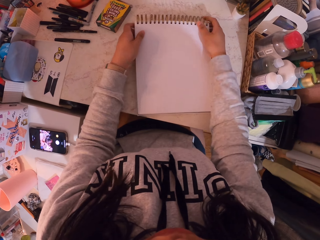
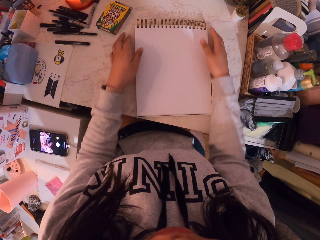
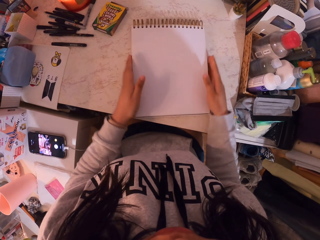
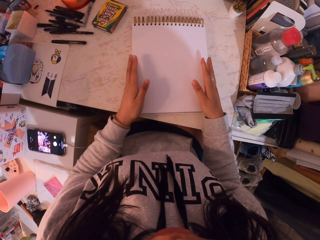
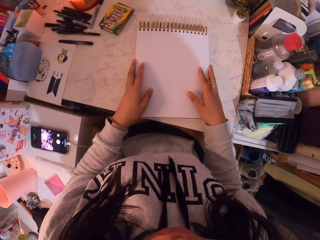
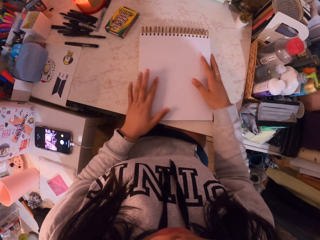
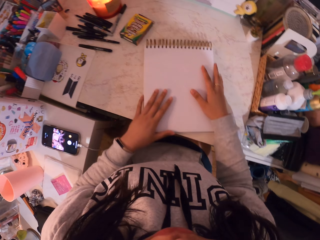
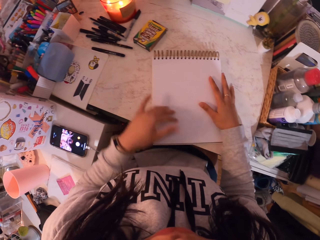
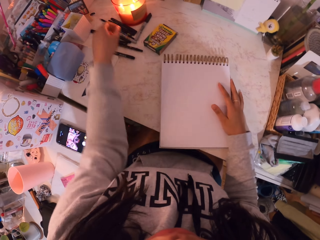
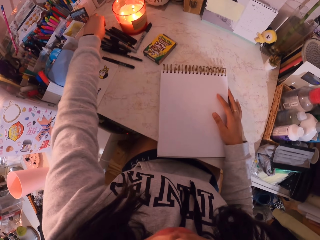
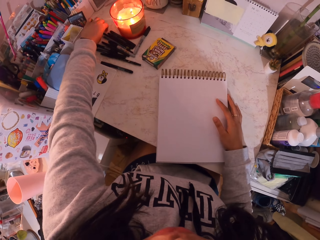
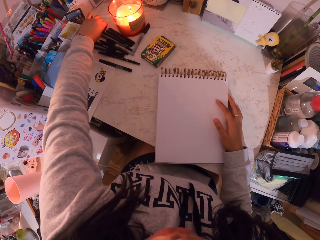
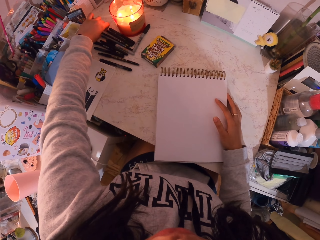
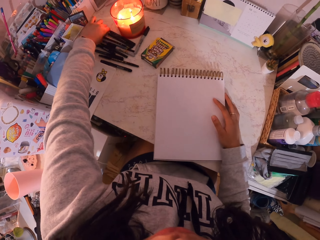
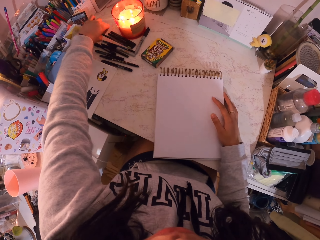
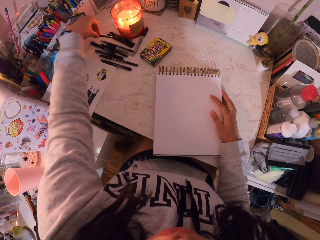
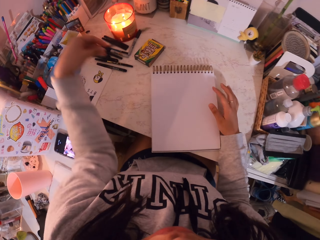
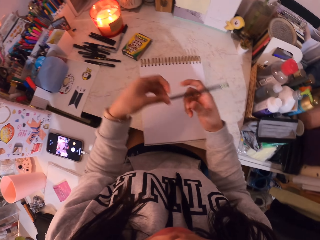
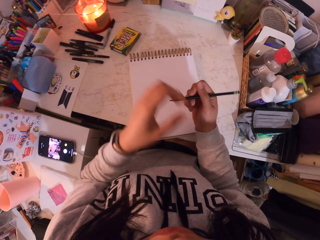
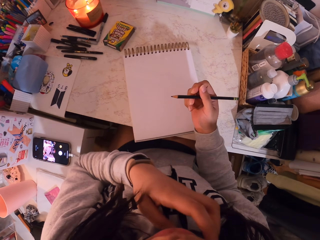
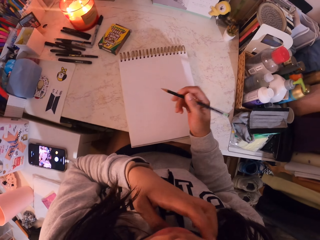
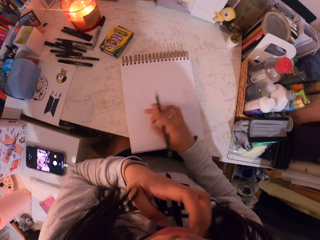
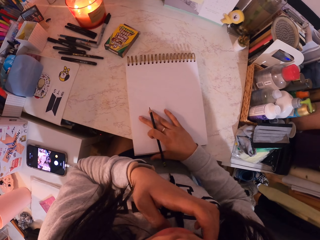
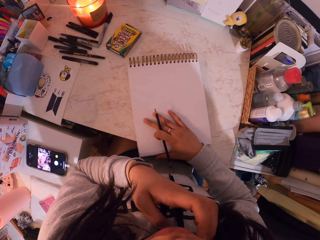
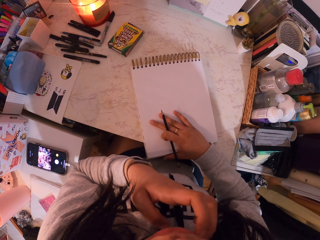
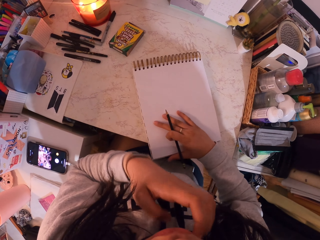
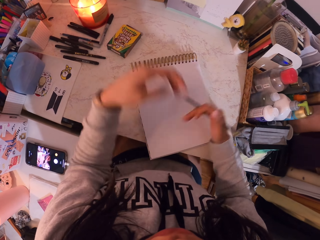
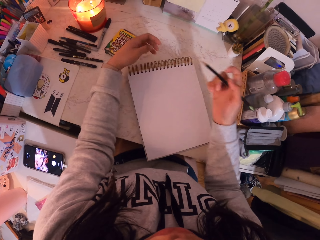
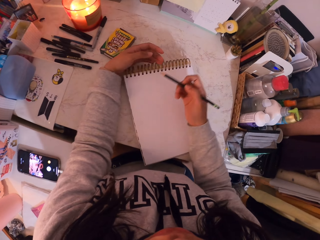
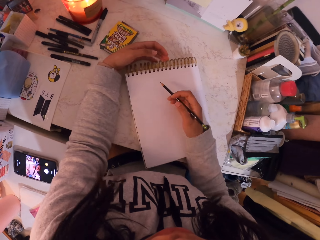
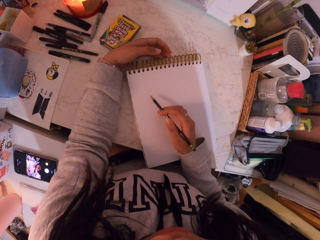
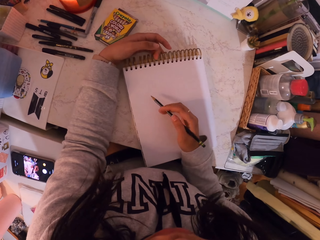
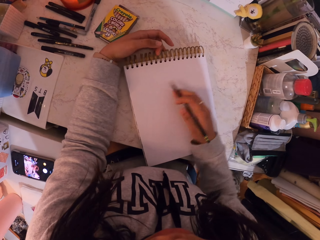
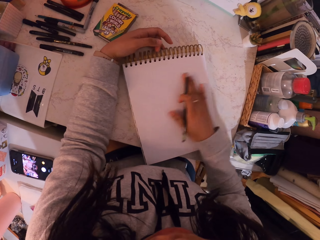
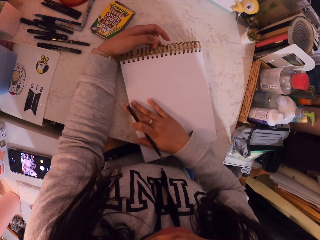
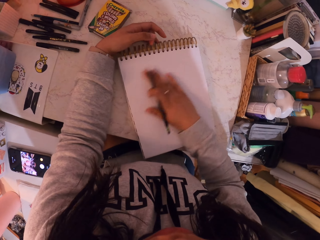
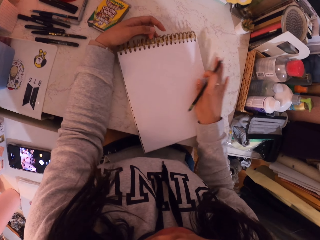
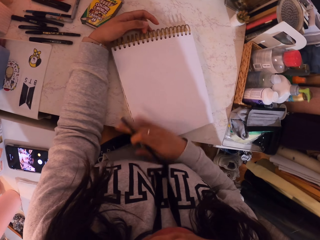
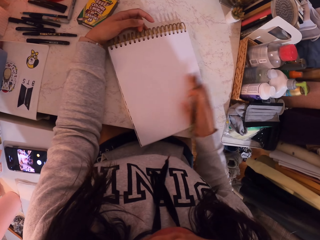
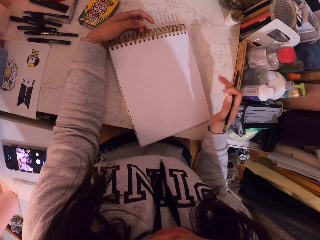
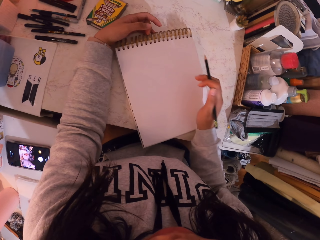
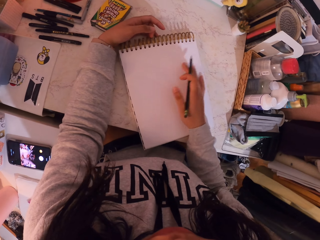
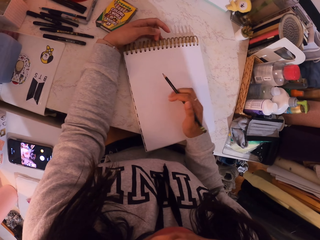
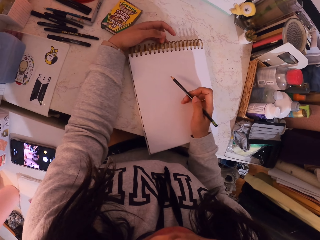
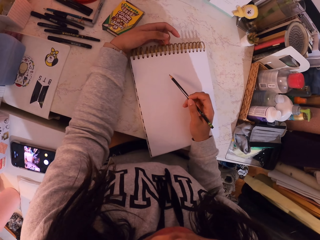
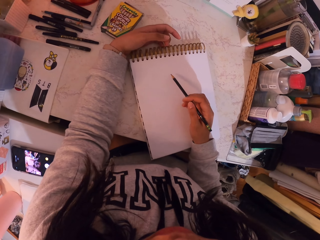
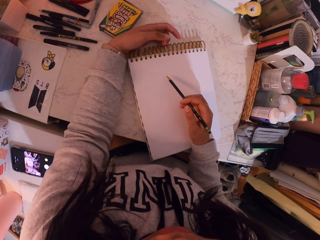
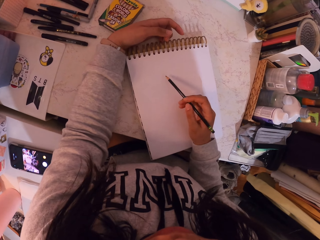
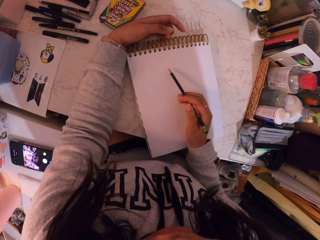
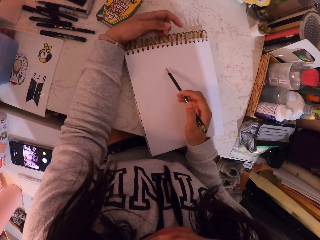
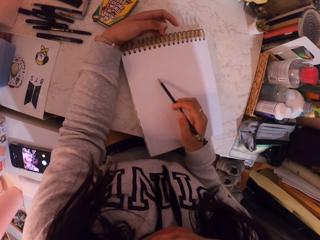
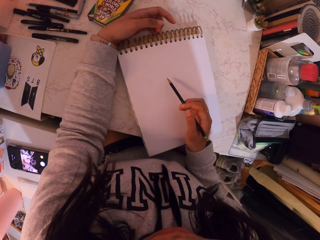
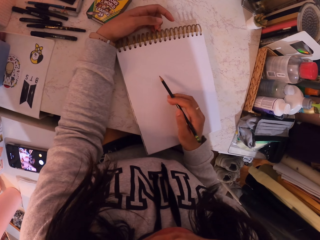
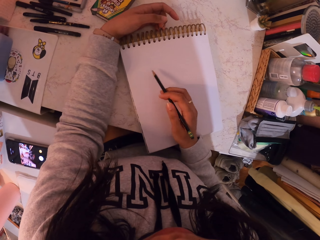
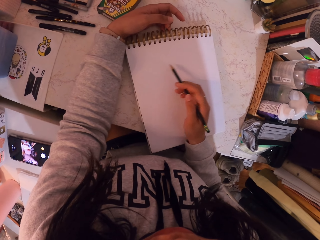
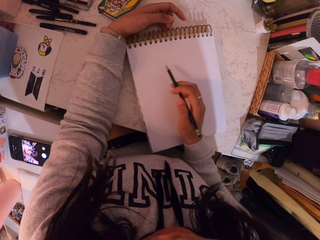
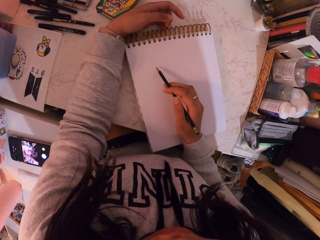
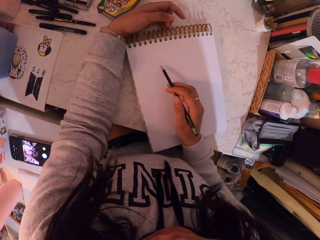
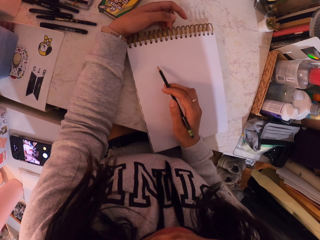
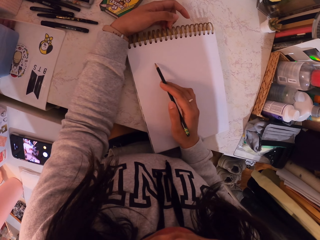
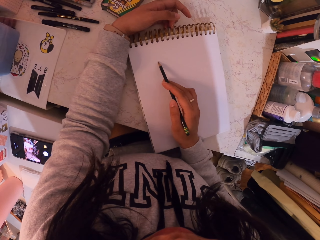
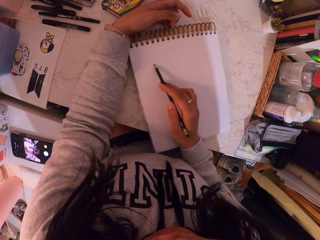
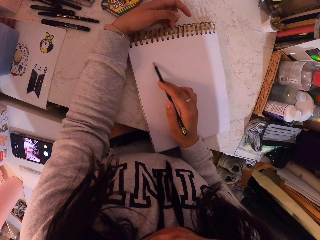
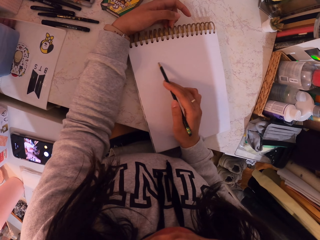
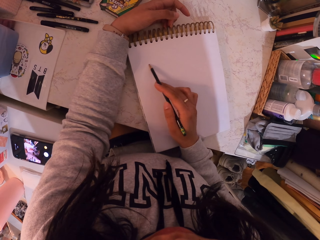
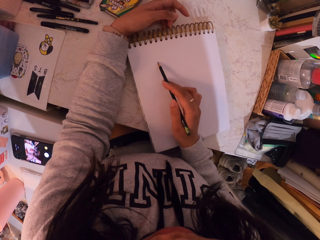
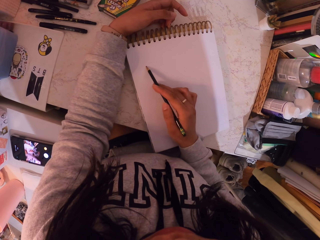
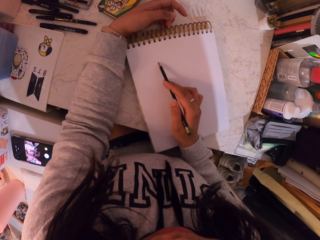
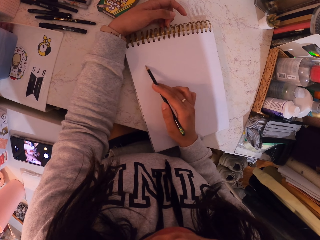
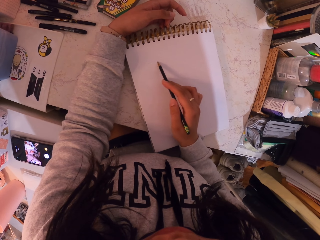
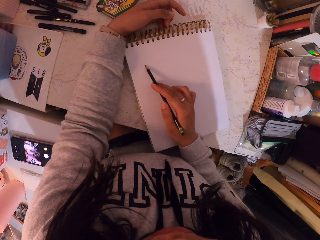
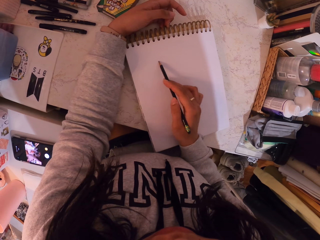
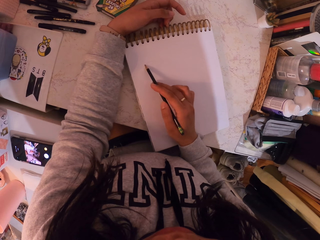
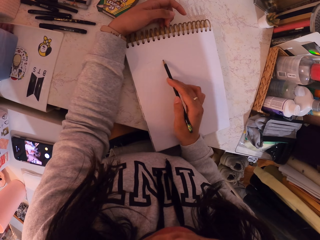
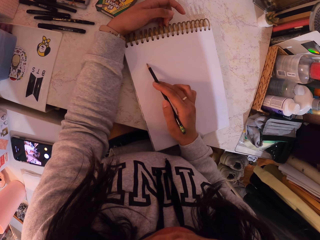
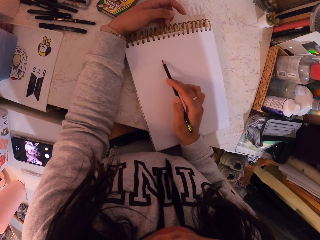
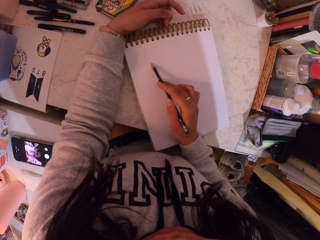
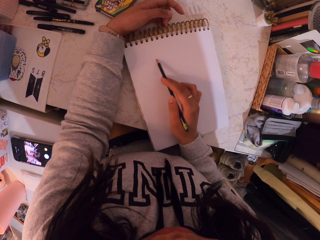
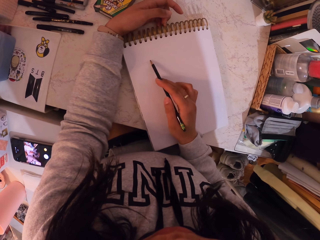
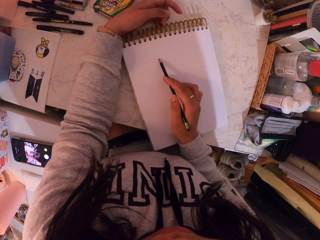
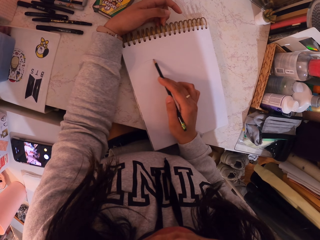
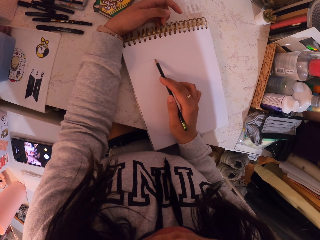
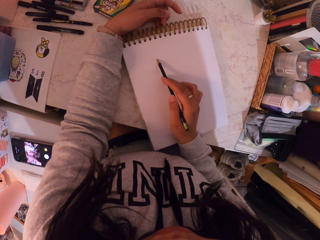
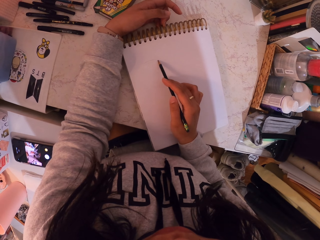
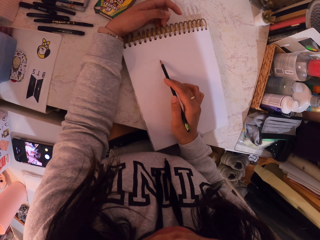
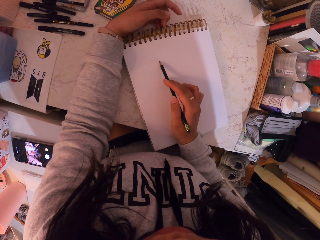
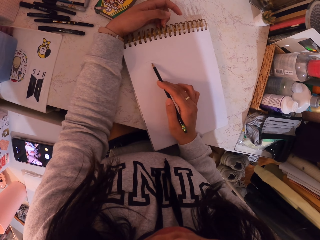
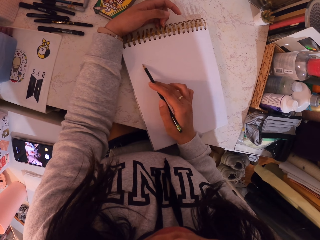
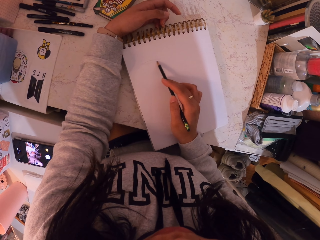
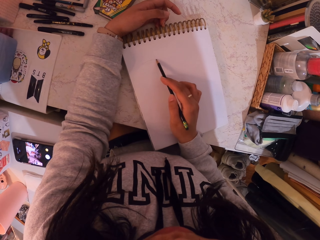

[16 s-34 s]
The camera wearer puts the book on the table. She aligns the book with both hands. She takes a pencil from the table. She places the pencil on the other hand. She holds the pencil. She scratches her face. She places a hand on the book. She moves the book on the table. She places a hand on the table. She moves a hand on the book. She rubs the book. She draws on the book with the pencil.

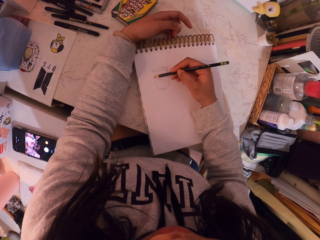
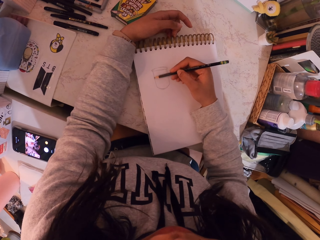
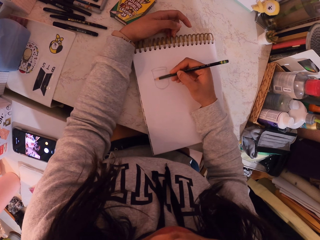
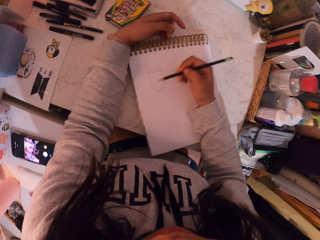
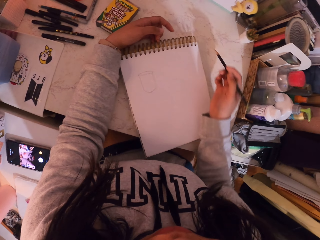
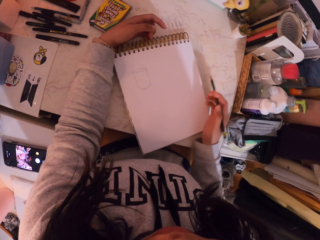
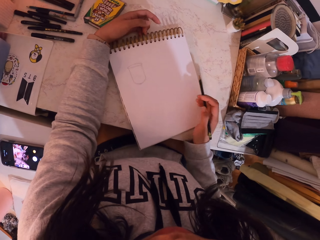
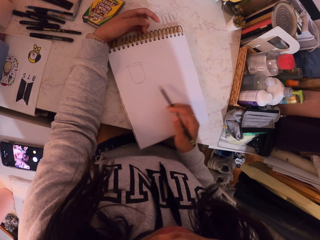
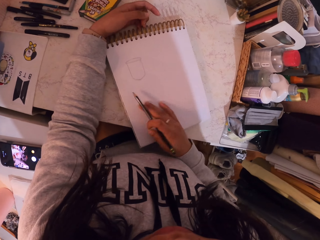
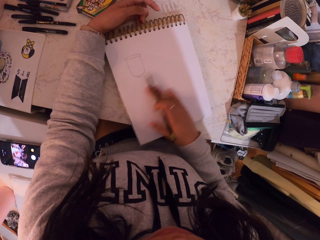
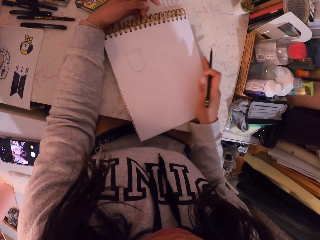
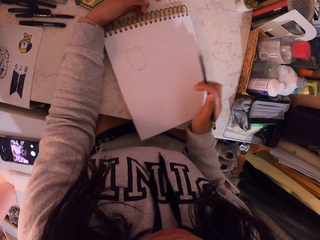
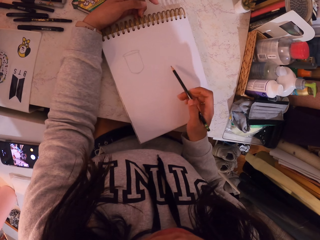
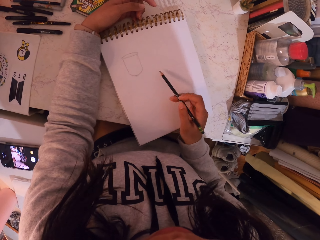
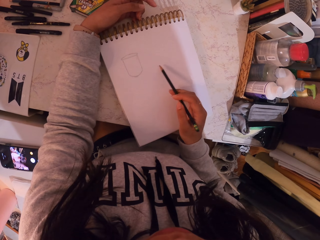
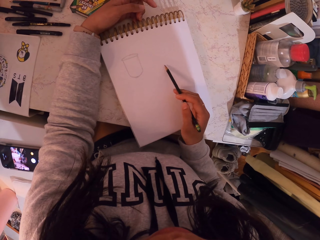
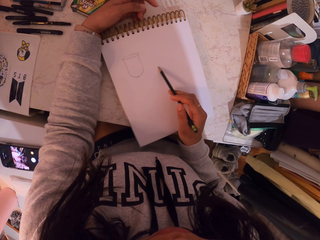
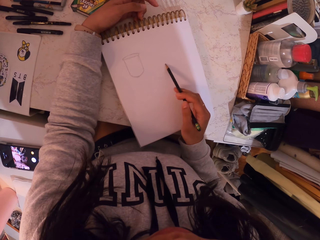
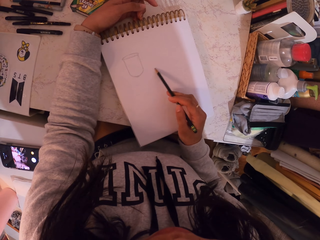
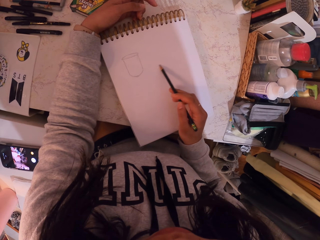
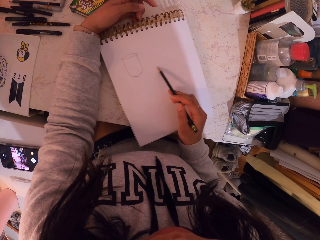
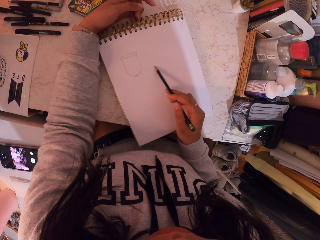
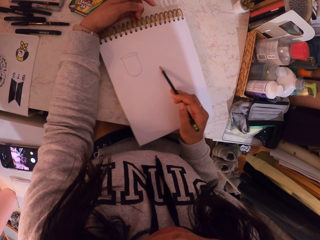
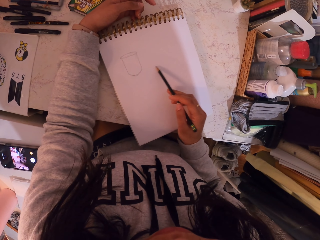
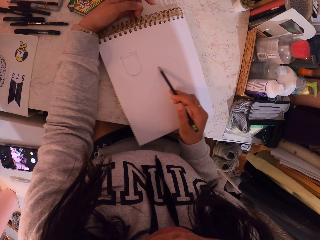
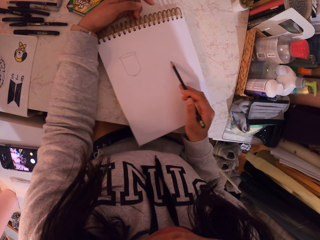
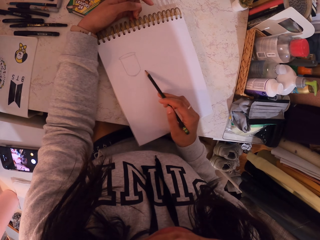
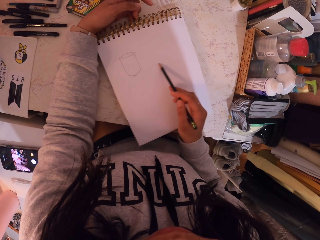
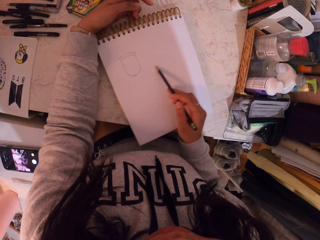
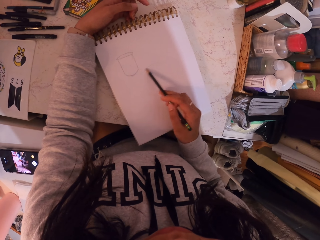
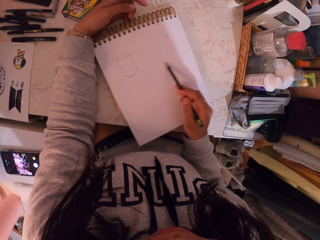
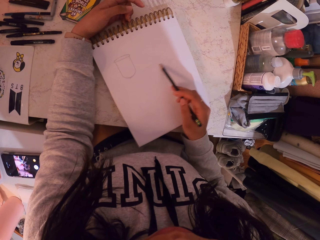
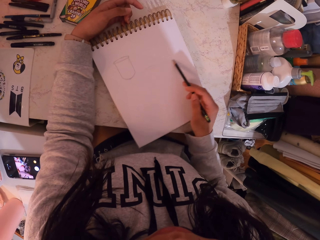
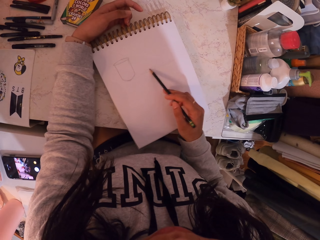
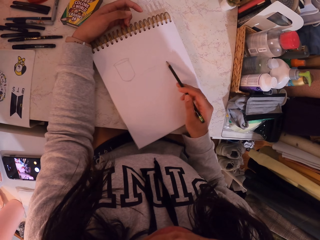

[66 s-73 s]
The camera wearer rubs the book. They move a hand on the book. They draw on the book with a pencil.
